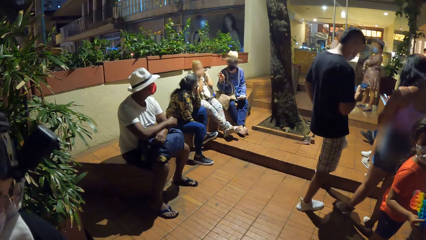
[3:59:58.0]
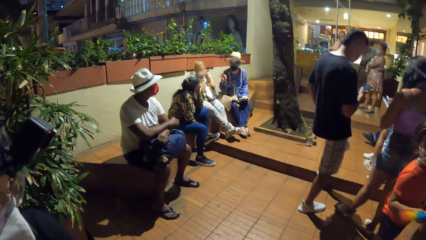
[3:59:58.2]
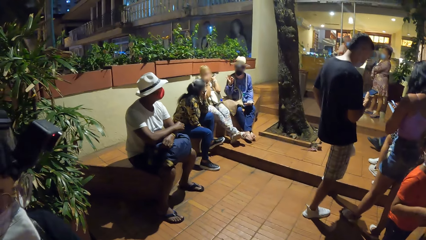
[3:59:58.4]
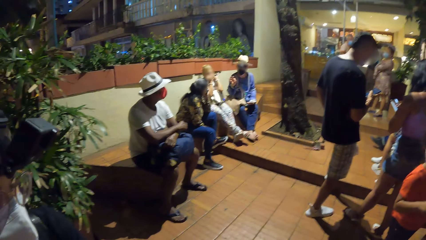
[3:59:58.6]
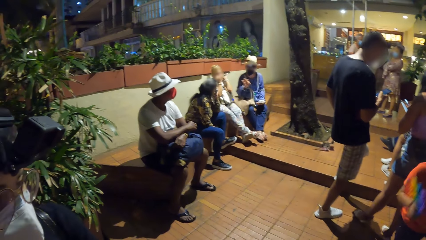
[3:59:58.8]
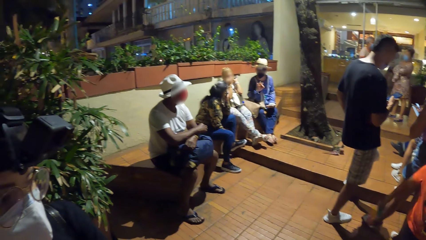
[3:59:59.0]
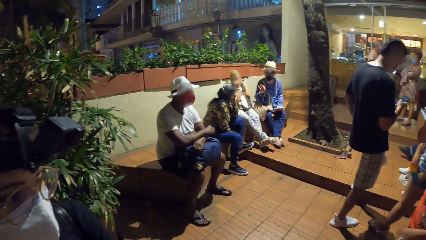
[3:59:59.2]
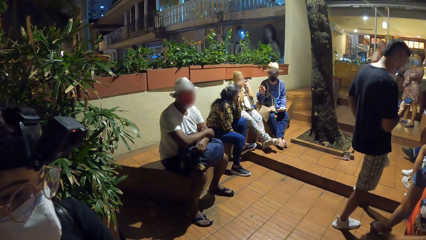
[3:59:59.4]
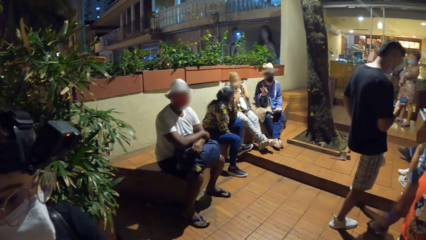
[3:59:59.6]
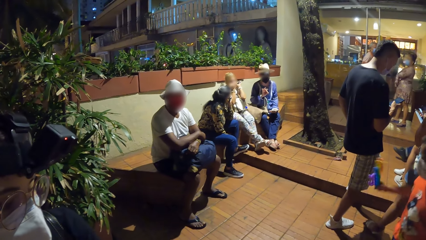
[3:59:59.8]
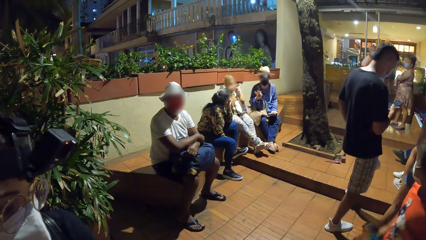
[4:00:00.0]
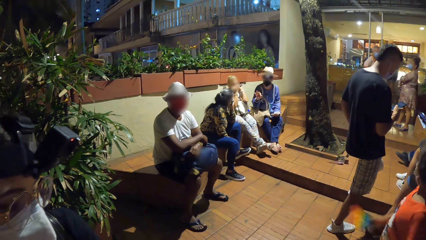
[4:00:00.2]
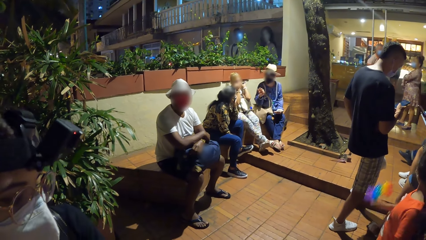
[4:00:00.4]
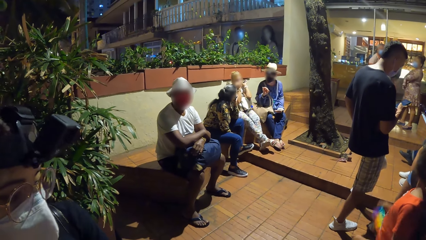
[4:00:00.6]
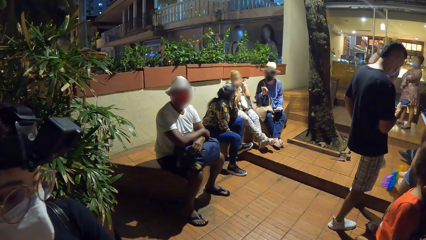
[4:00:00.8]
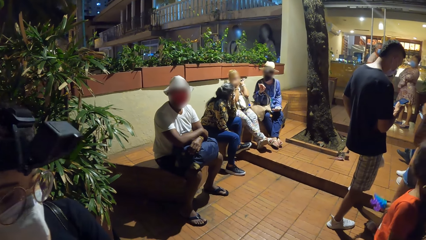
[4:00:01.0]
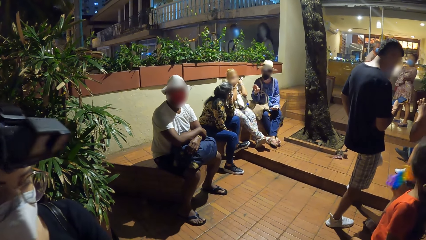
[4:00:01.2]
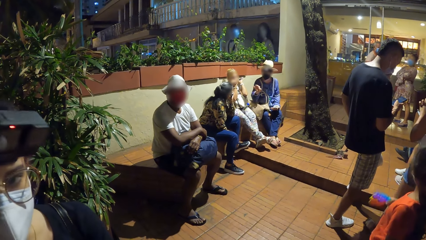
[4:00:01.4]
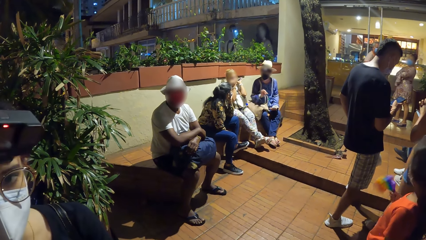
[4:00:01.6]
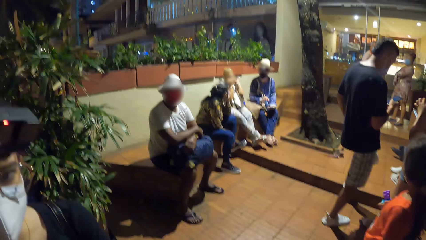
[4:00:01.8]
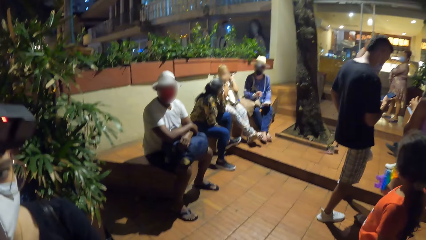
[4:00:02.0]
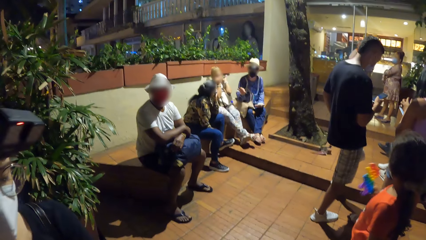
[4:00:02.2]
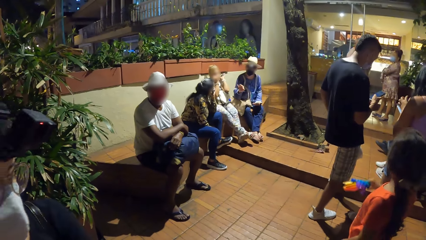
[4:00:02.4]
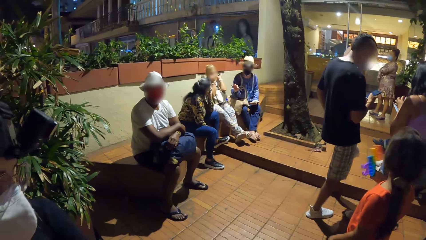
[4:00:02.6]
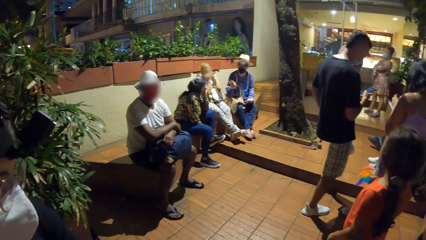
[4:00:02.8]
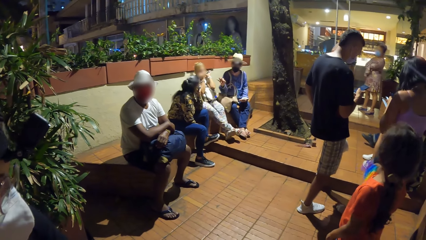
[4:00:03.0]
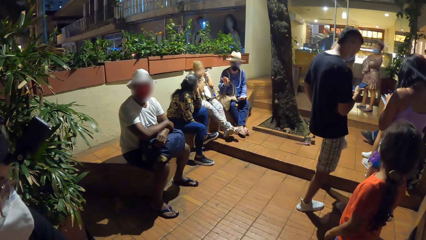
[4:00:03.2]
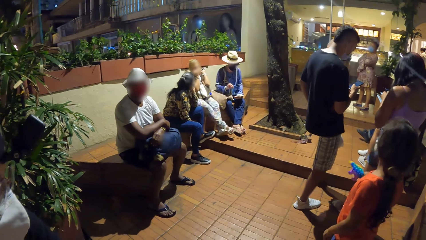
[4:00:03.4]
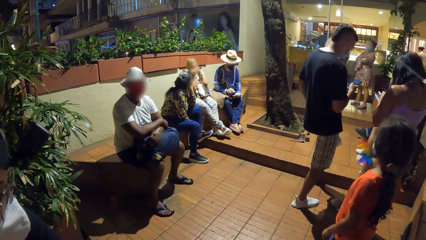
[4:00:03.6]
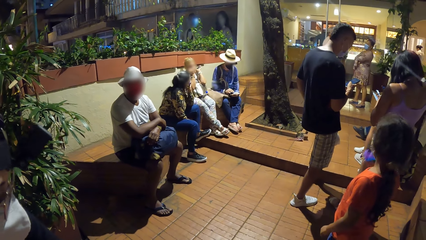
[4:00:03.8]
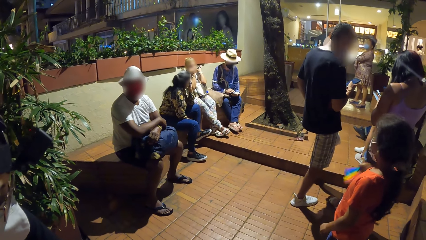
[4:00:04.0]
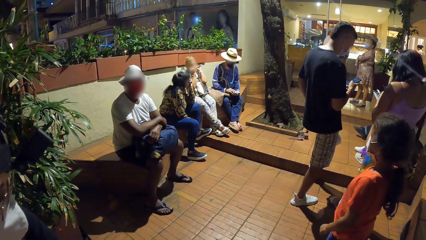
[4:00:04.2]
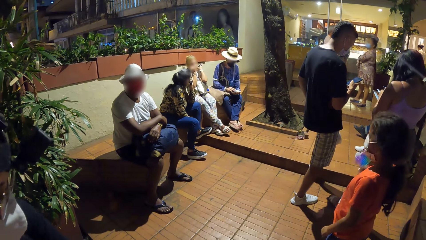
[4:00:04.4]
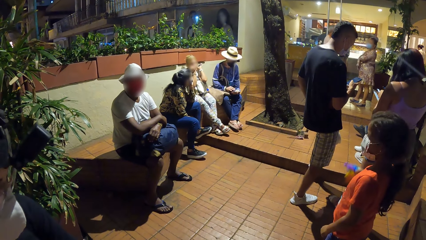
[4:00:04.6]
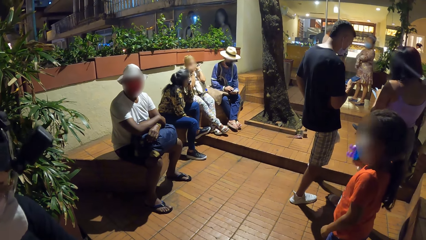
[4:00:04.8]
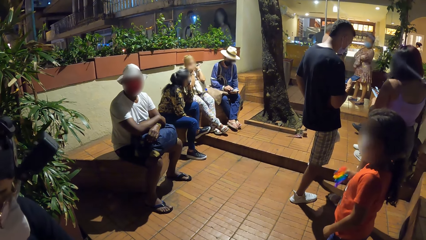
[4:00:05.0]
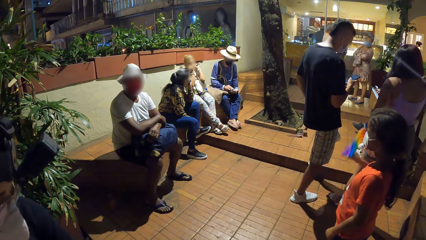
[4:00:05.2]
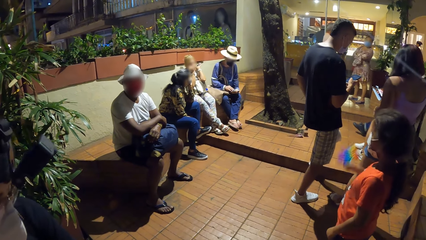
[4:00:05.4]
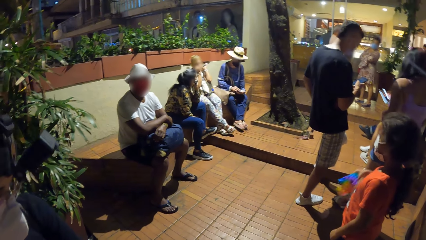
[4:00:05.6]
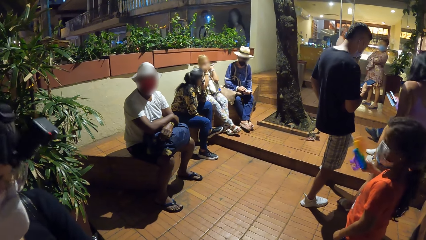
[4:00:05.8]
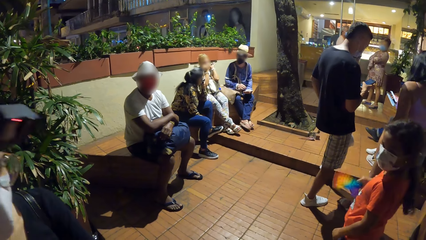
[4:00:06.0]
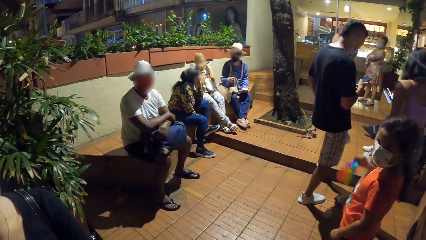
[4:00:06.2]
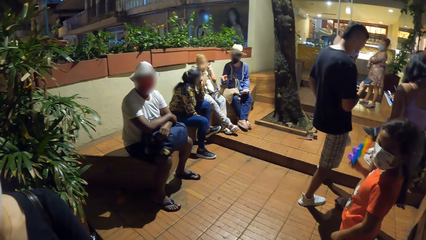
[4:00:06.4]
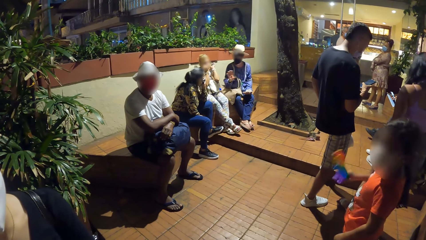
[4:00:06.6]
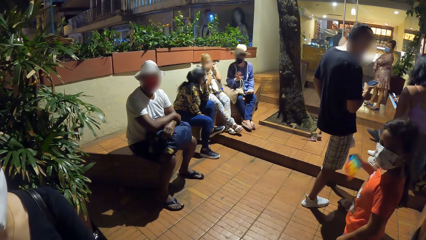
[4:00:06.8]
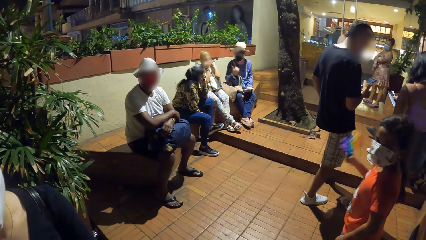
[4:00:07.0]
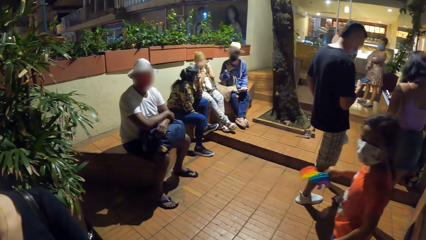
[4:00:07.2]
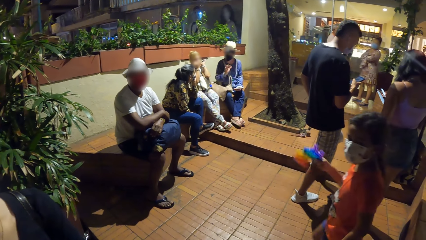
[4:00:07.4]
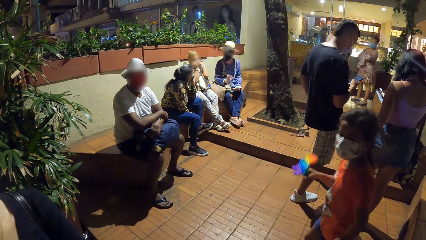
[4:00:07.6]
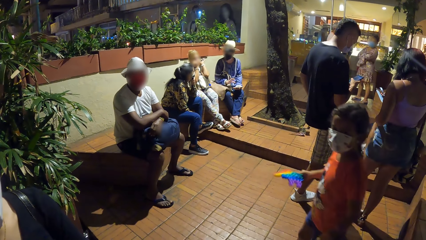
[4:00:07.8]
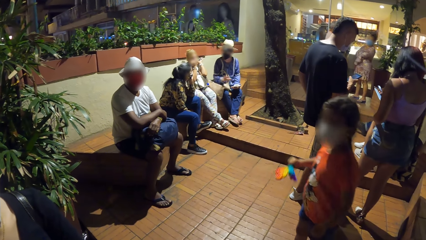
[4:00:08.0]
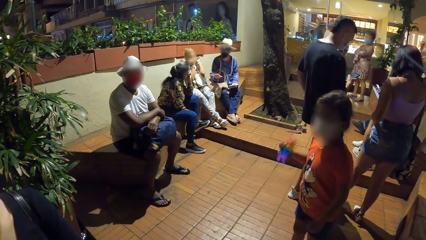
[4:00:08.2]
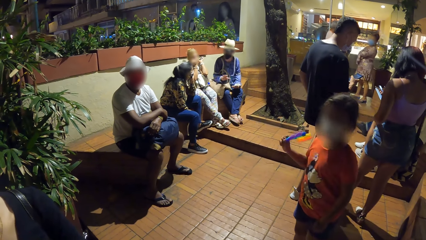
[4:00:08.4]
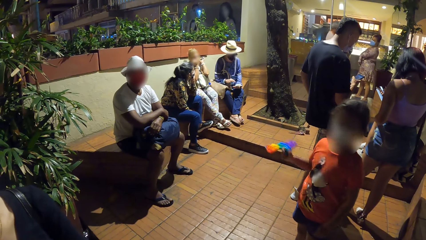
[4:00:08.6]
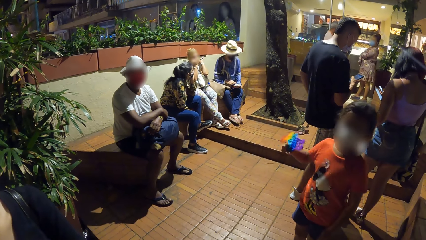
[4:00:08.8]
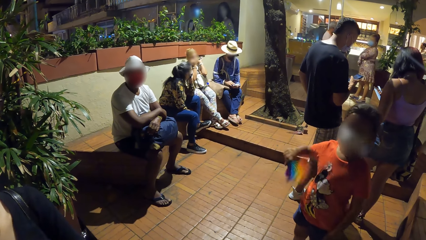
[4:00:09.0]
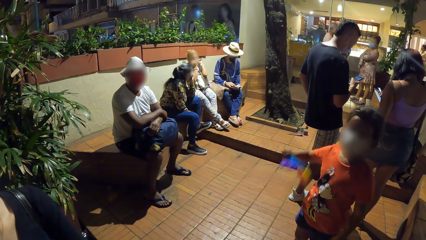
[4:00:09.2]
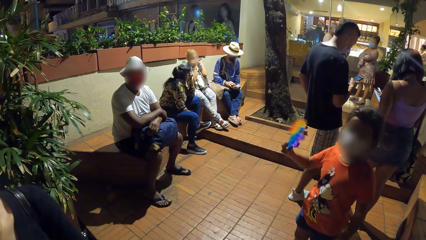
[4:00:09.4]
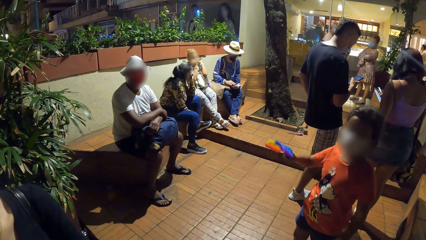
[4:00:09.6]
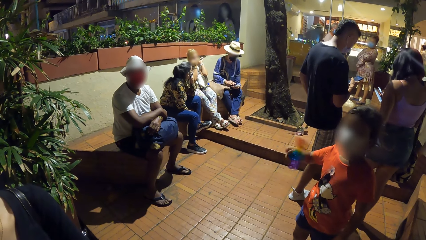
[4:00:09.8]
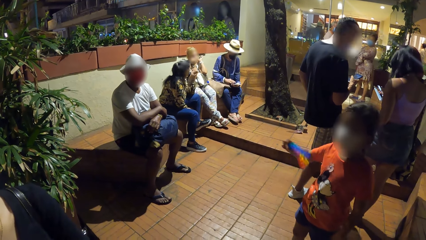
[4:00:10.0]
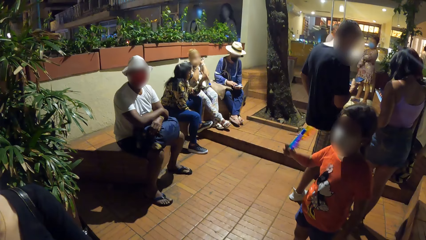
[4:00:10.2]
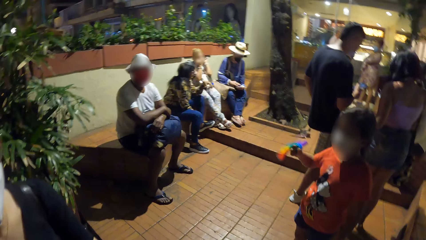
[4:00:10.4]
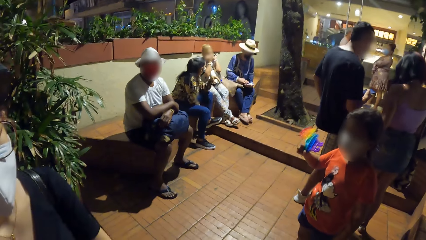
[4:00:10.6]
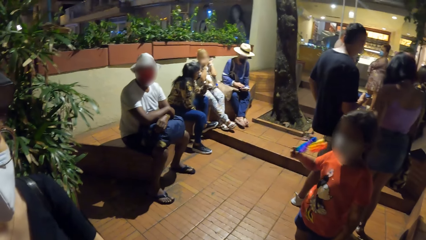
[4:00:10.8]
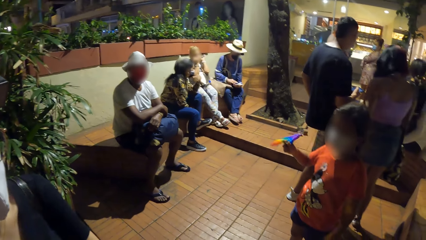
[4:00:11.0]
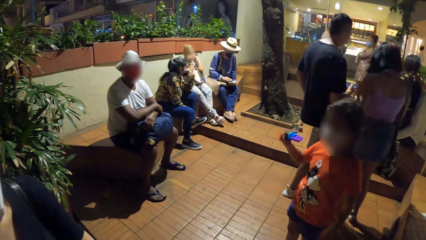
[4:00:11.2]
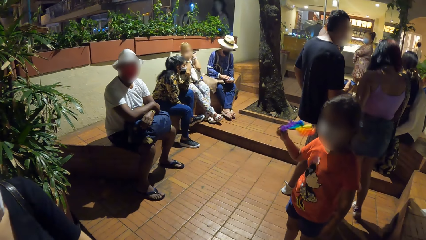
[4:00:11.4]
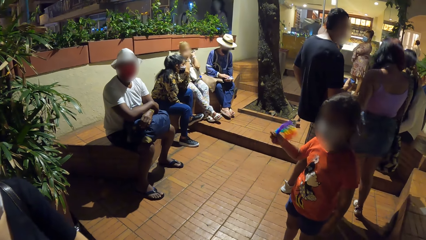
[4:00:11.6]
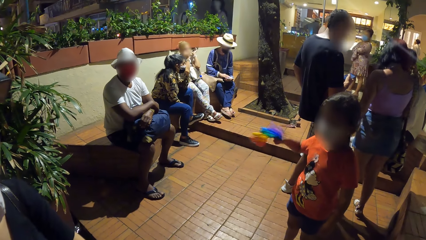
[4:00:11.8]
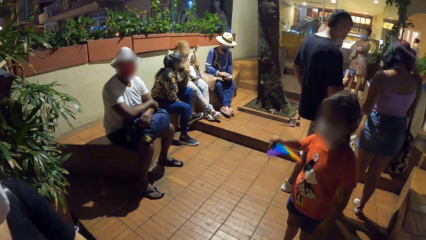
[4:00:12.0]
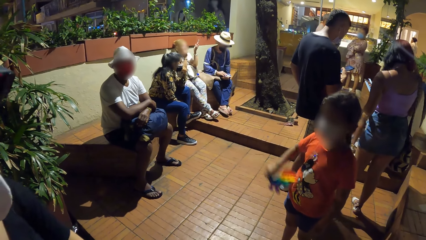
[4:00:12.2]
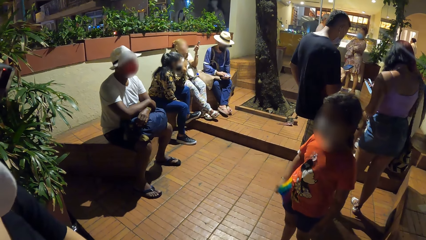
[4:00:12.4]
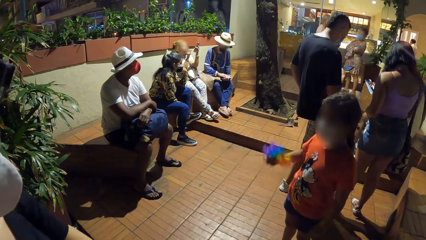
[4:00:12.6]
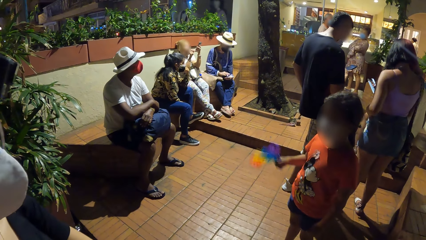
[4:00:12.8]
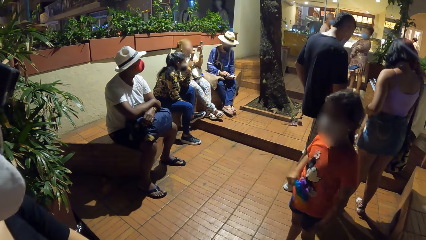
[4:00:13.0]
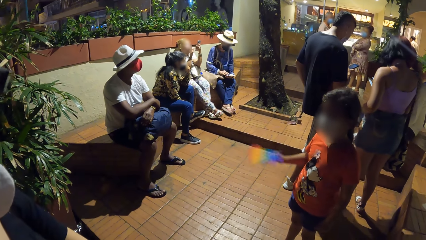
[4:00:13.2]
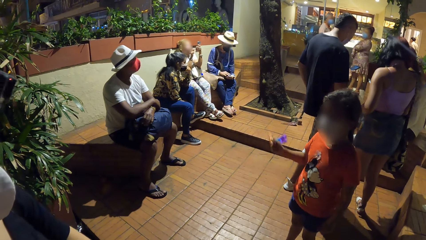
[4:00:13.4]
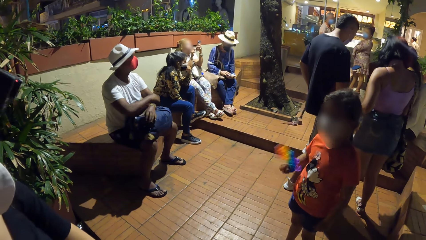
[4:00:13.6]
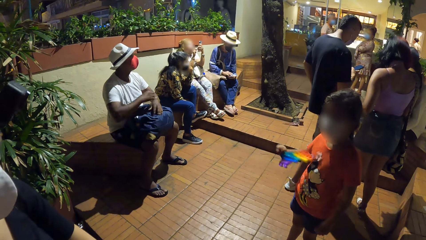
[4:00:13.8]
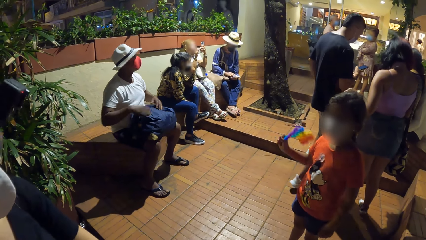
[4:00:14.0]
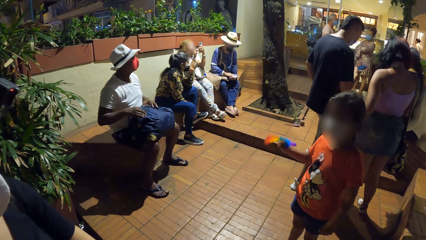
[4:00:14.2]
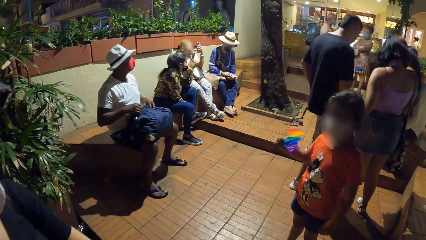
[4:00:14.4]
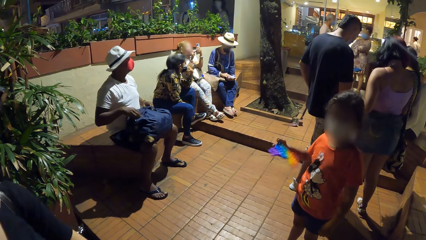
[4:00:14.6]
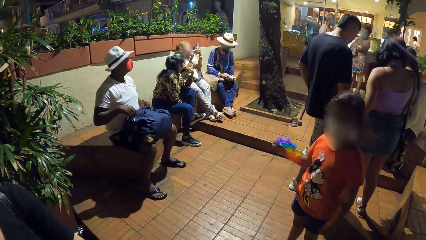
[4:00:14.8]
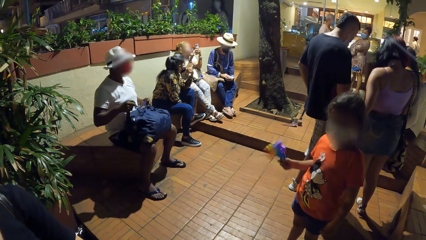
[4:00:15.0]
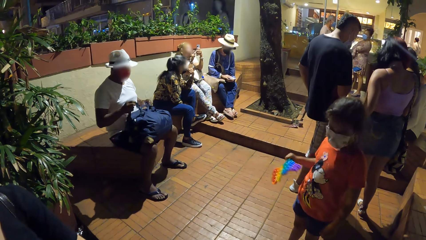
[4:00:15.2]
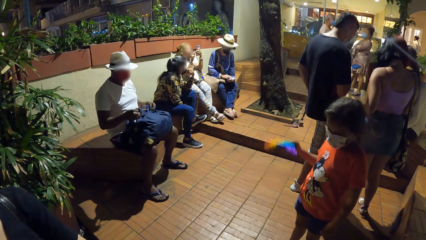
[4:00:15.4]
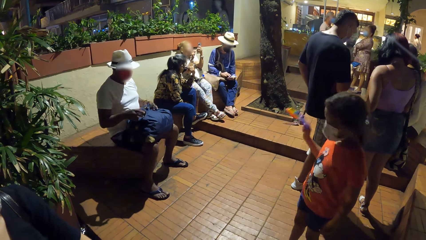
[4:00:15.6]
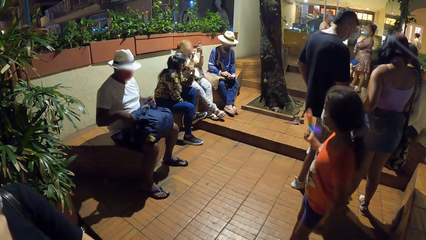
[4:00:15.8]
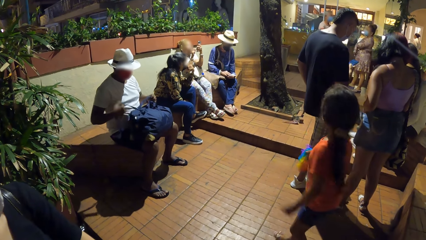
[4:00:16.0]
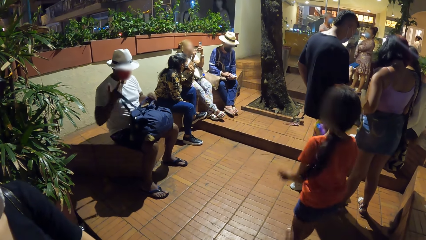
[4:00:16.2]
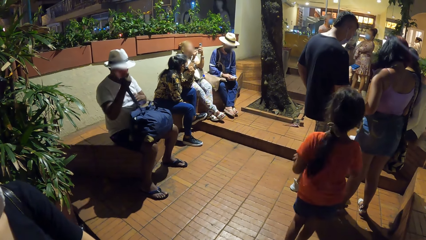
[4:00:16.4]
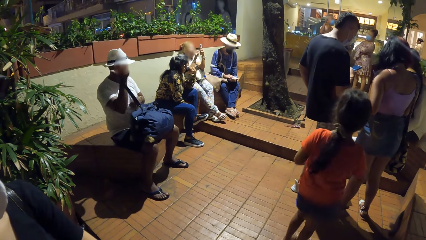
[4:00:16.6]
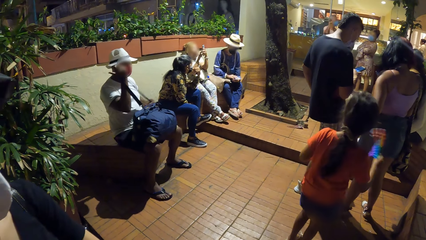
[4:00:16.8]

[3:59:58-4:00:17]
The girl plays with the toy in her right hand. The man operates the phone in his left hand with his right hand. He interacts with the woman and another woman. He operates the phone in his left hand with his right hand. The first woman operates a phone in her right hand with her left hand. Another man pulls the handle of the bag on his lap with both hands.
